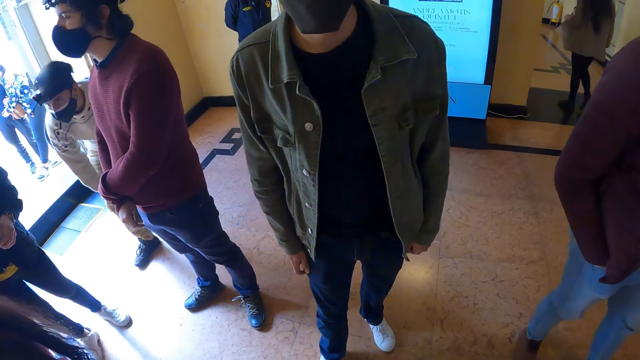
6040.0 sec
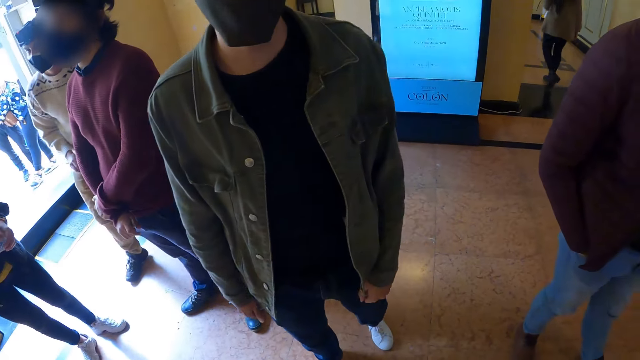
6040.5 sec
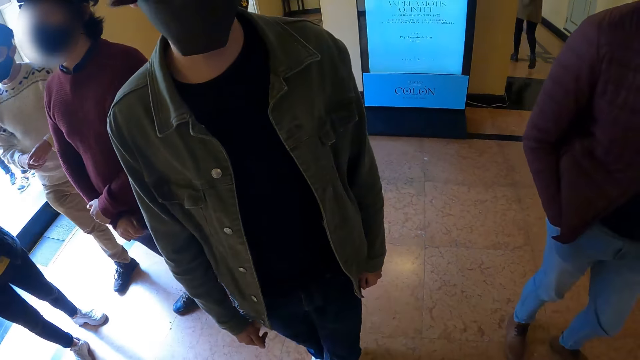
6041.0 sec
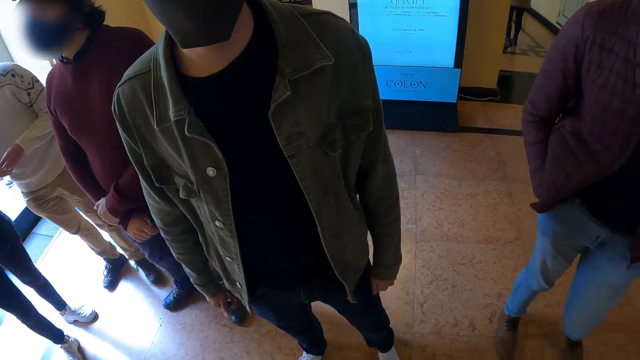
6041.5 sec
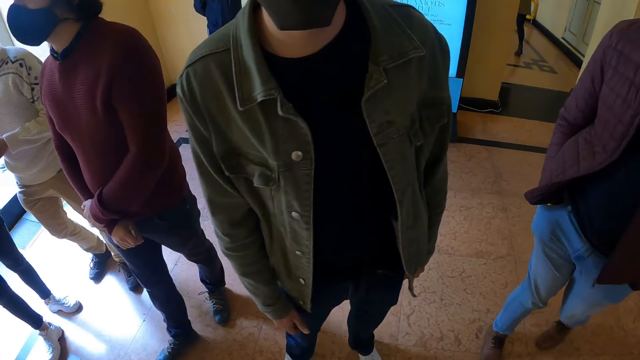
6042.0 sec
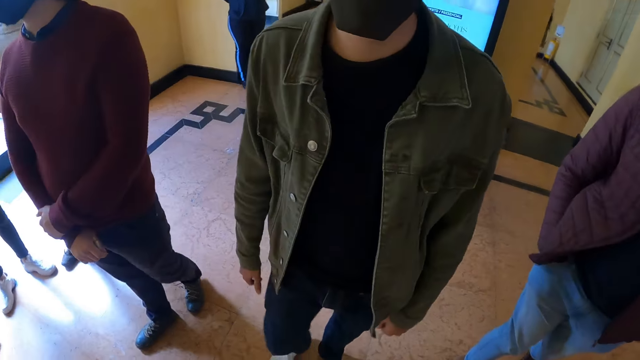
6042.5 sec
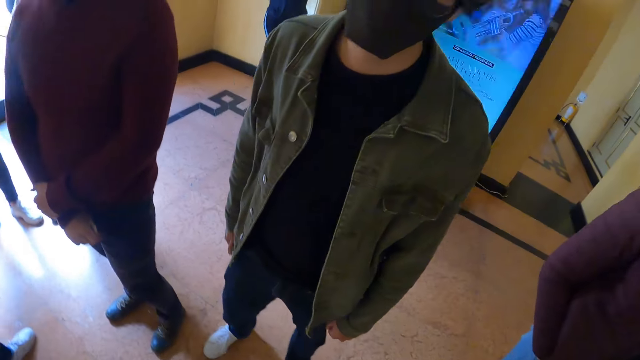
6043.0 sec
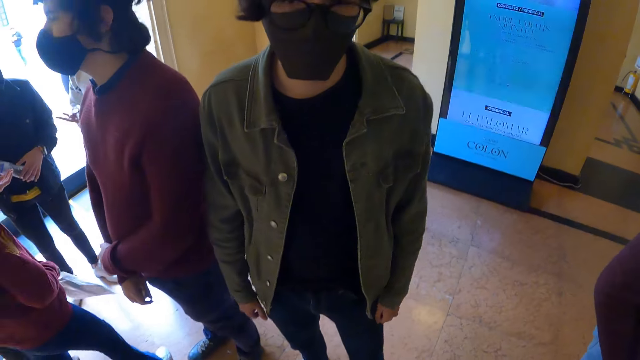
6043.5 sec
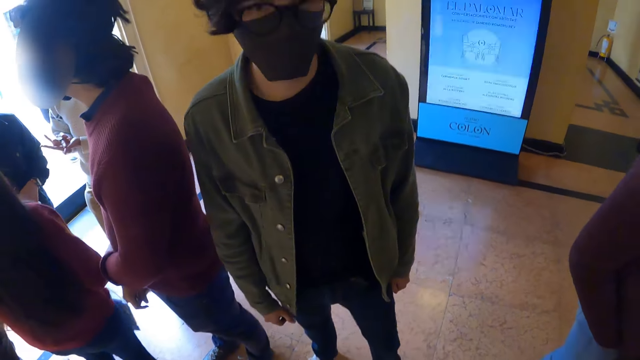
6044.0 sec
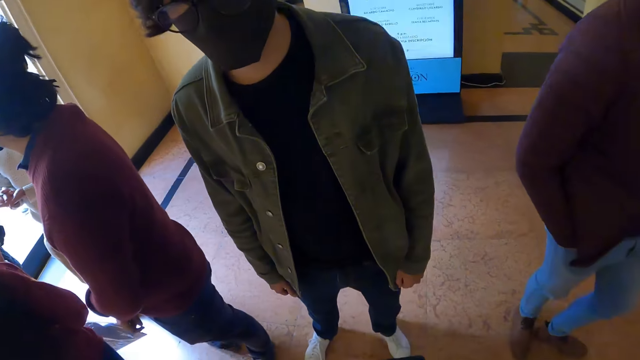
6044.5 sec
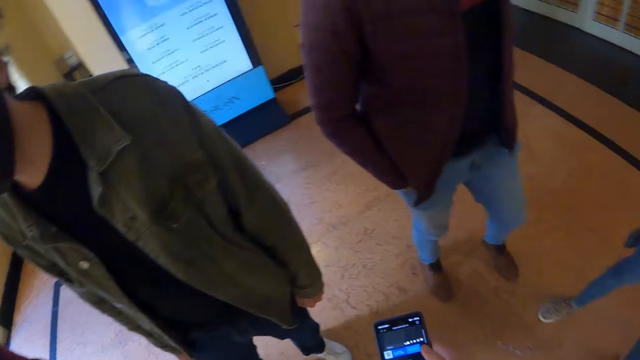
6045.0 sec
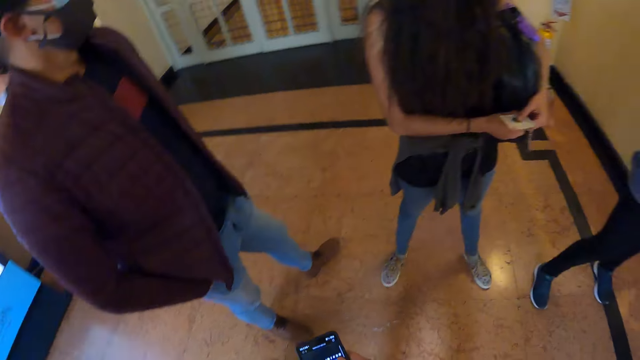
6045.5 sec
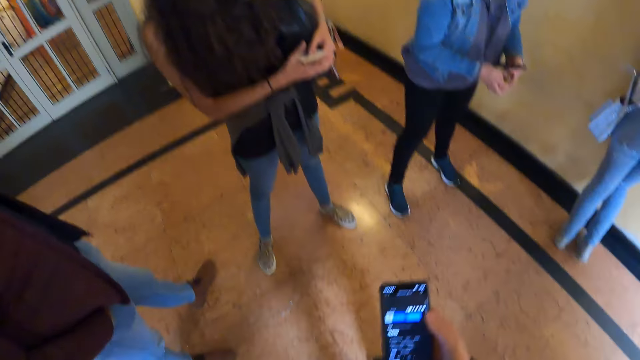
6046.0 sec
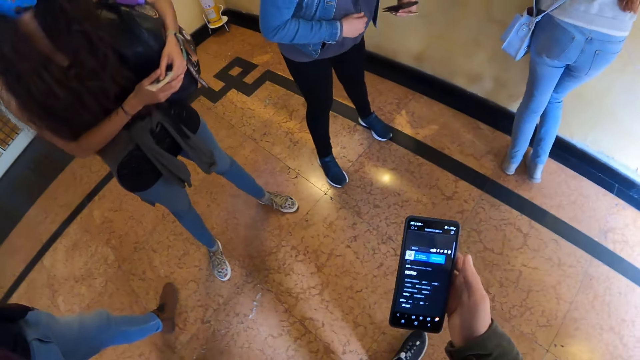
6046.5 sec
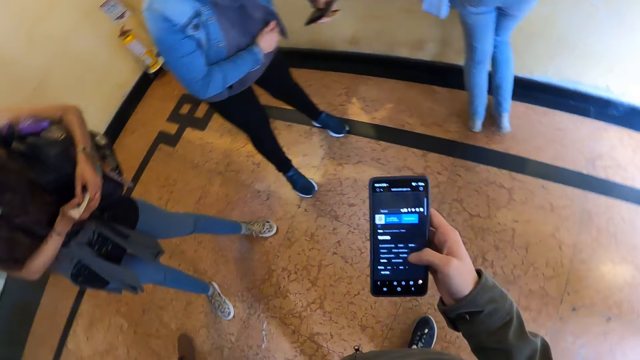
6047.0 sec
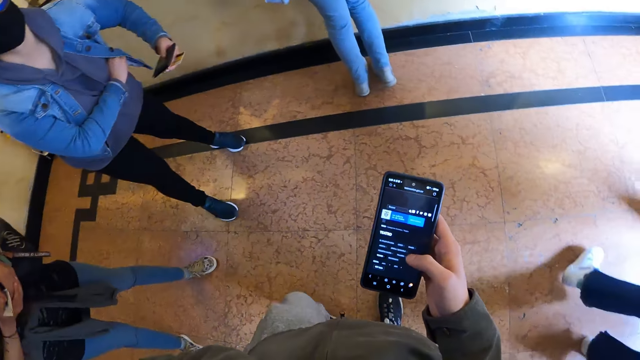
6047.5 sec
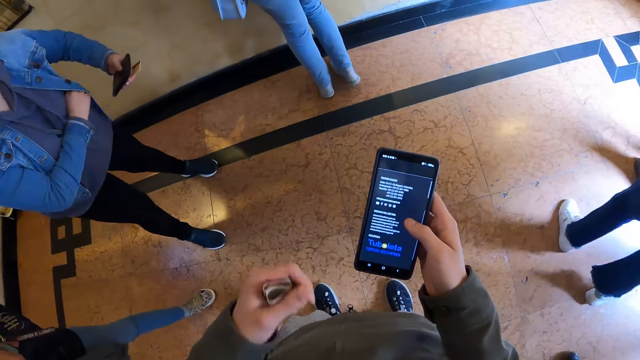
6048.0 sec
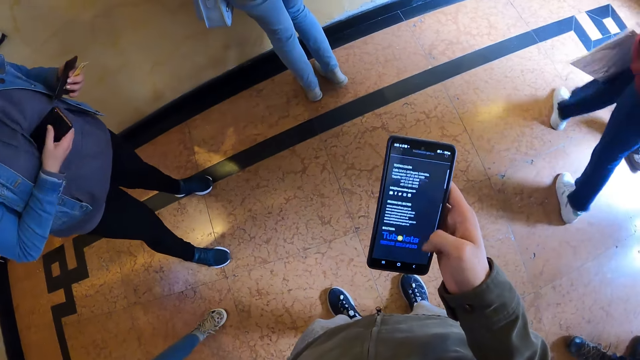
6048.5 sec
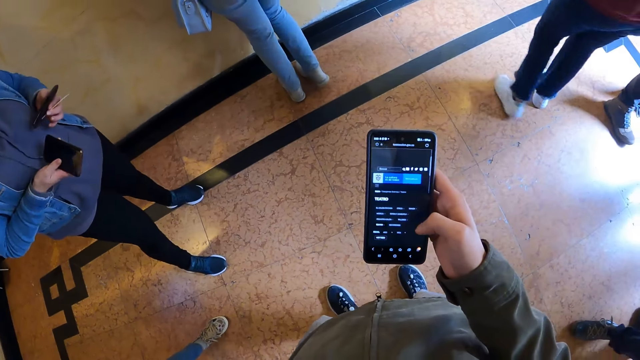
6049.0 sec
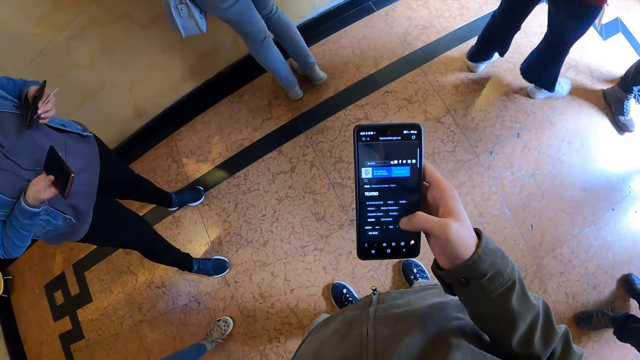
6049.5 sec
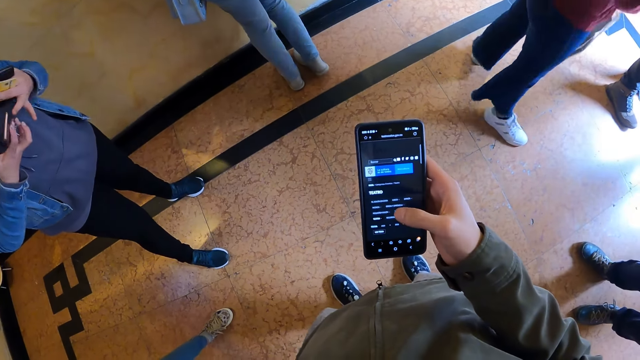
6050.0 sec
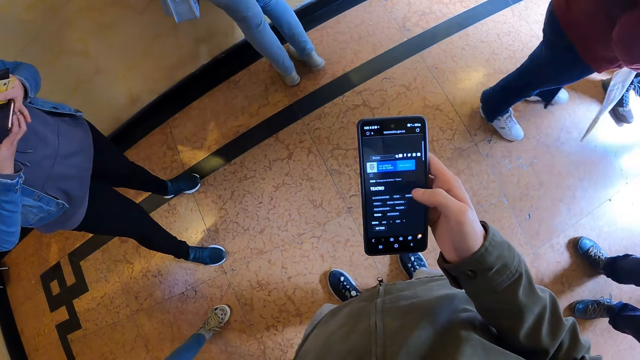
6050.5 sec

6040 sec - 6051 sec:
The camera wearer turns around. They scroll on the phone. They move a hand.

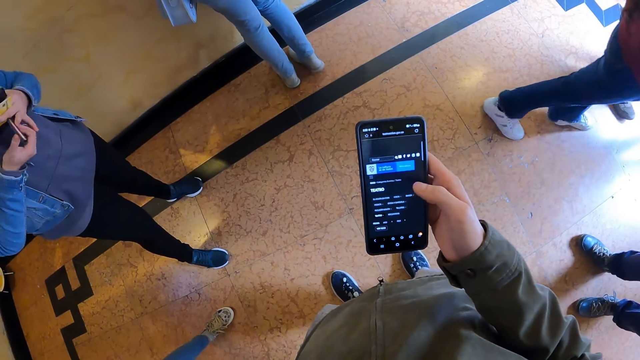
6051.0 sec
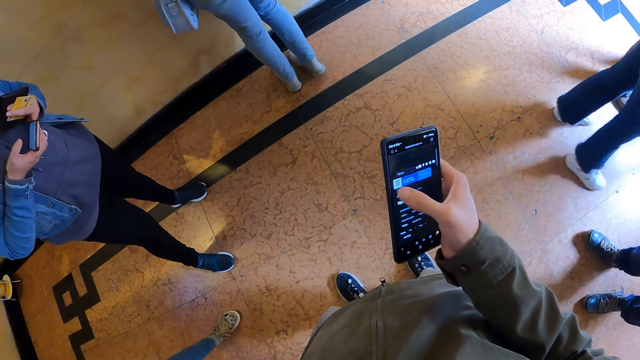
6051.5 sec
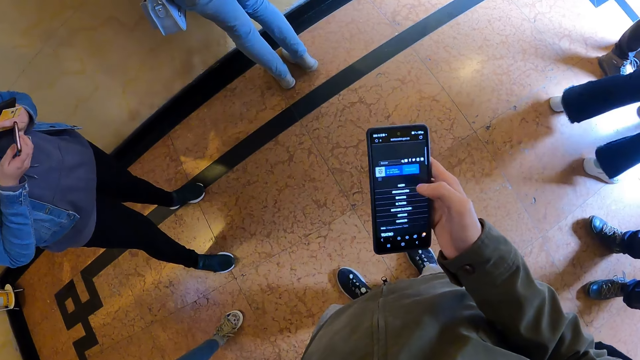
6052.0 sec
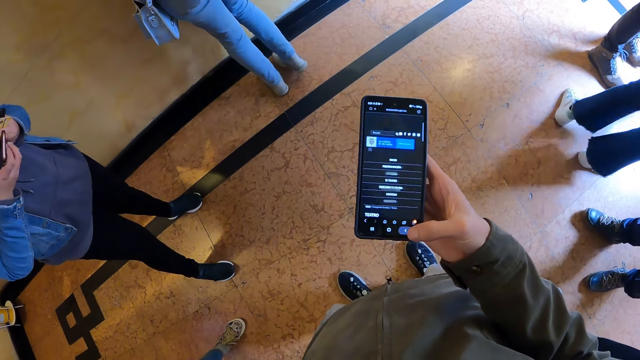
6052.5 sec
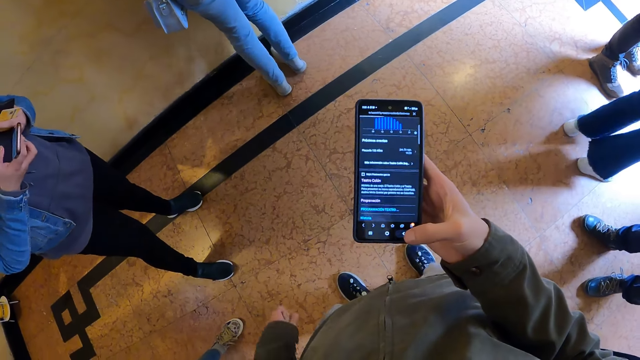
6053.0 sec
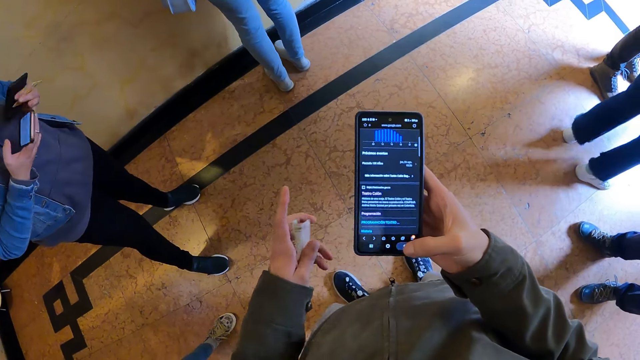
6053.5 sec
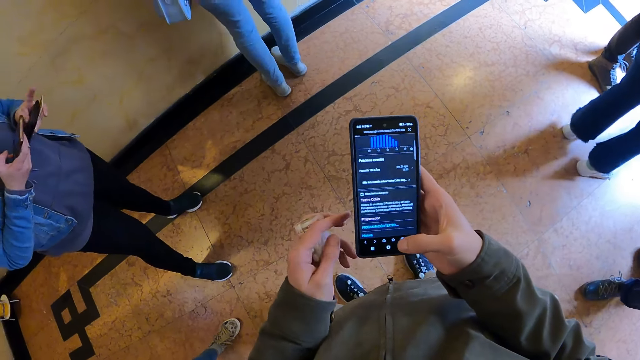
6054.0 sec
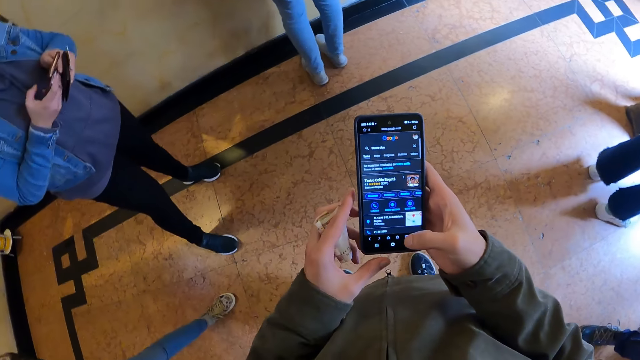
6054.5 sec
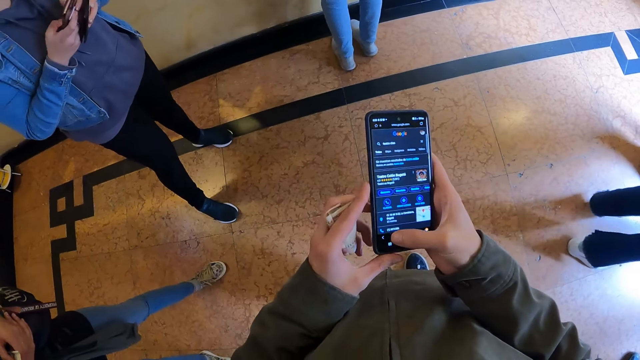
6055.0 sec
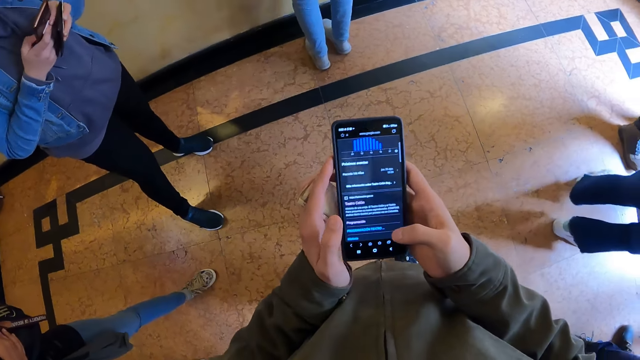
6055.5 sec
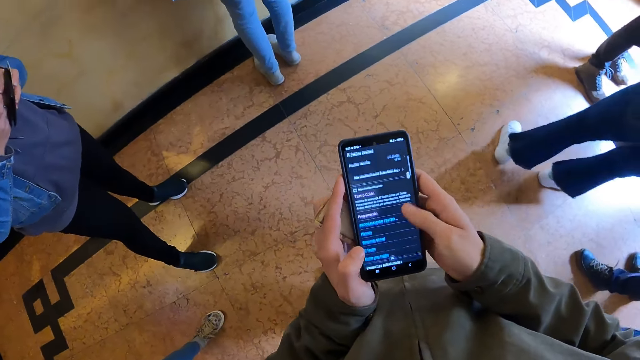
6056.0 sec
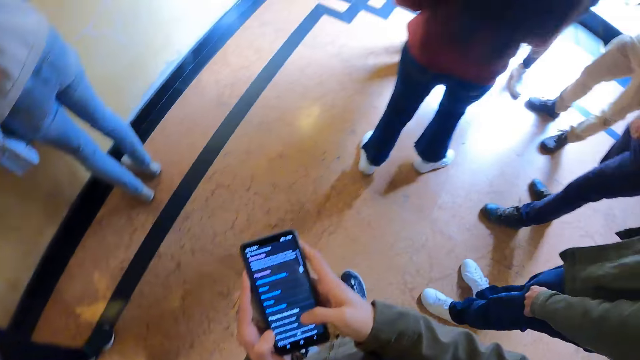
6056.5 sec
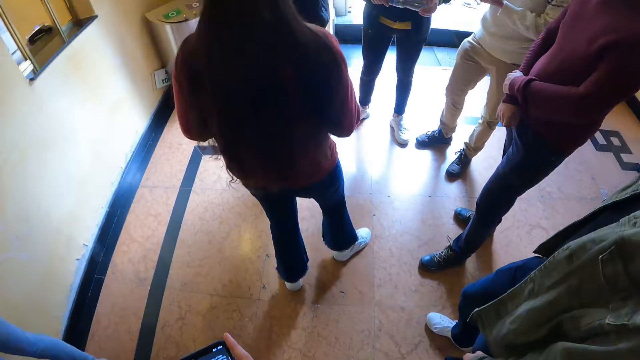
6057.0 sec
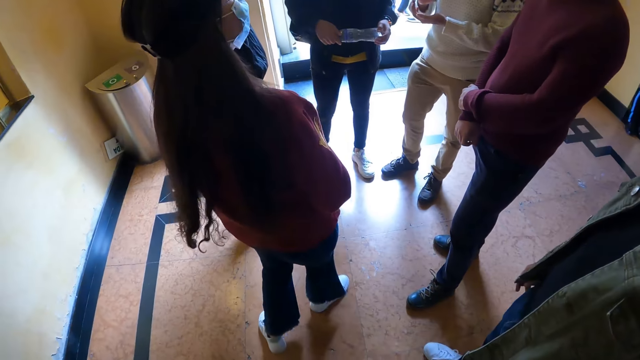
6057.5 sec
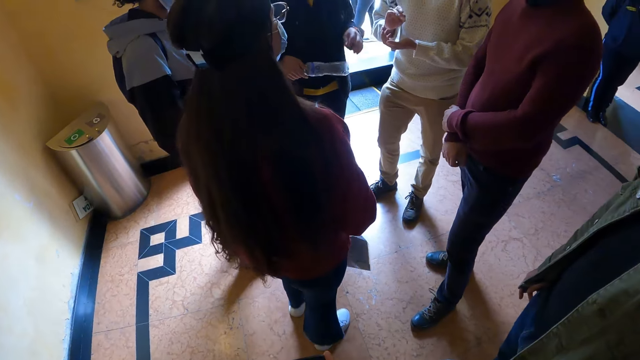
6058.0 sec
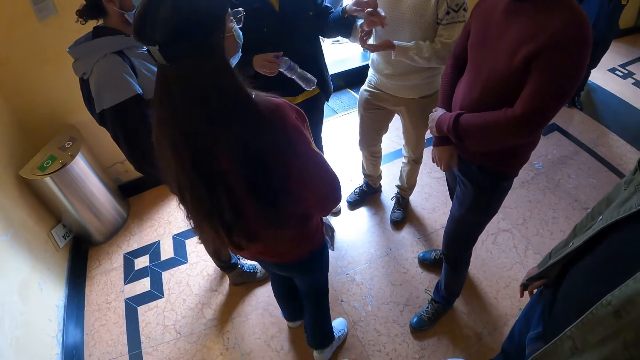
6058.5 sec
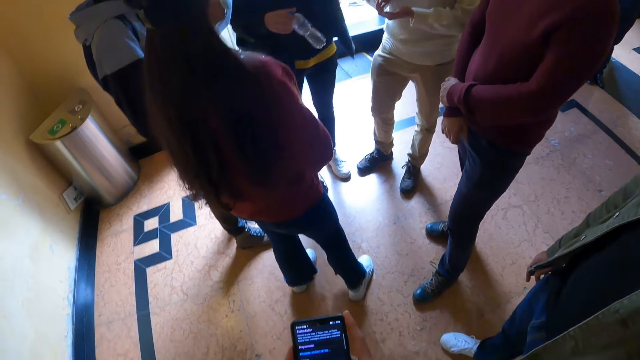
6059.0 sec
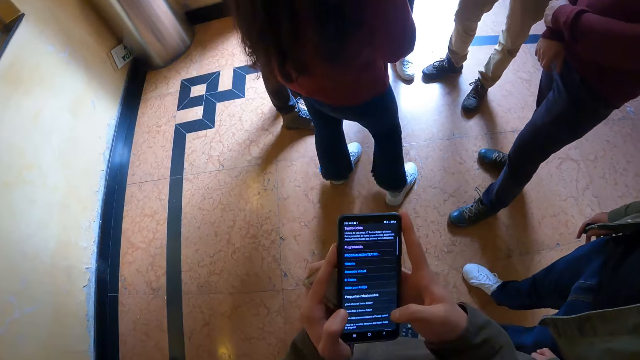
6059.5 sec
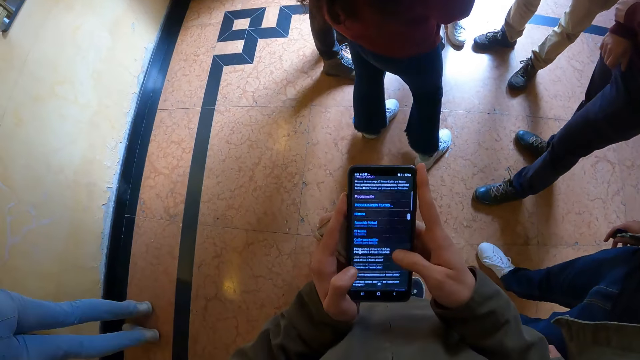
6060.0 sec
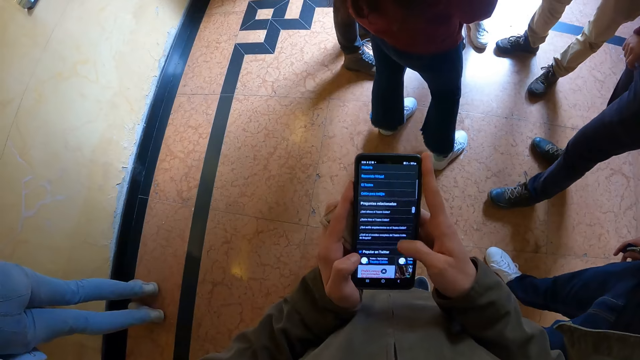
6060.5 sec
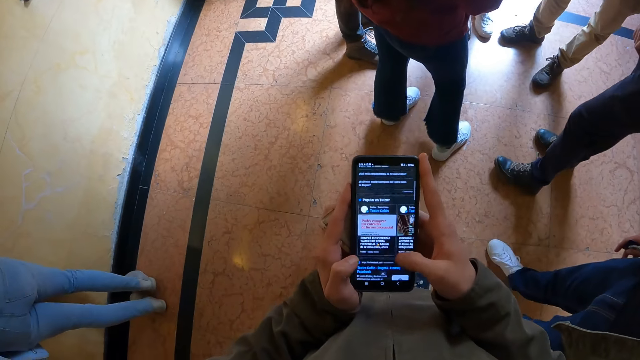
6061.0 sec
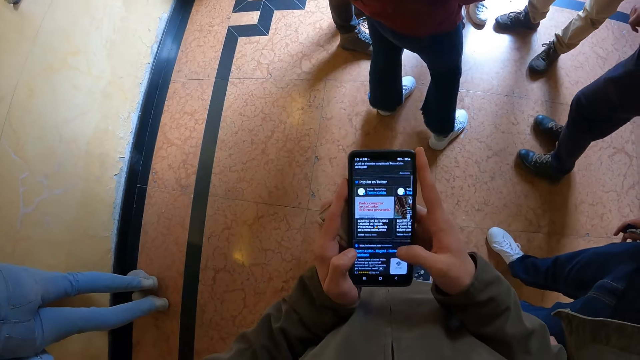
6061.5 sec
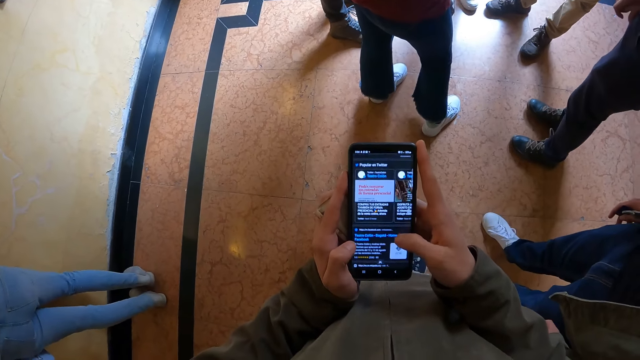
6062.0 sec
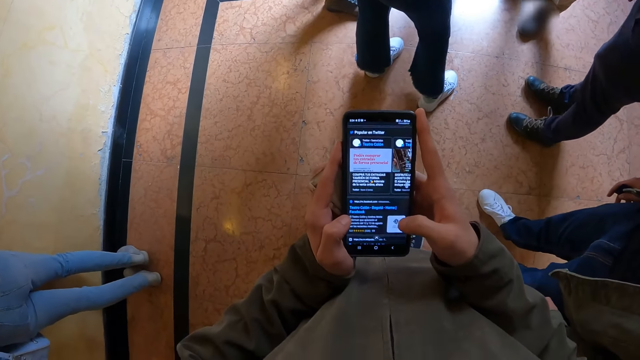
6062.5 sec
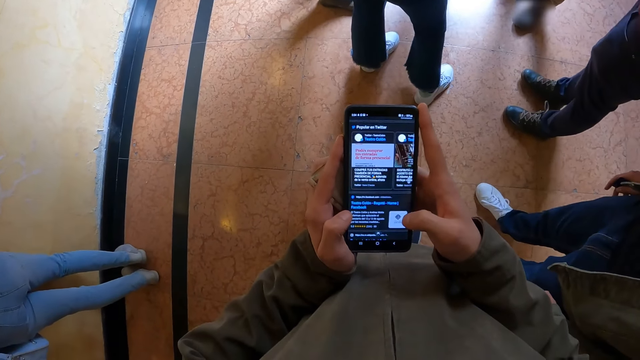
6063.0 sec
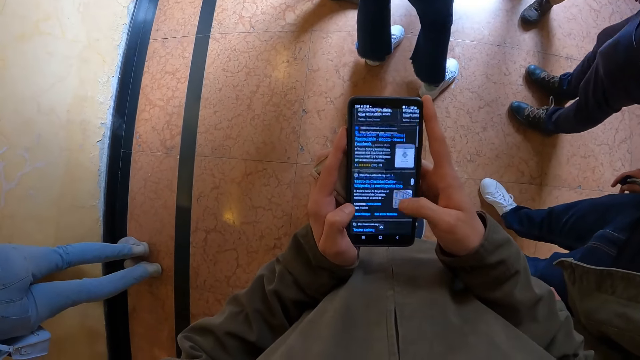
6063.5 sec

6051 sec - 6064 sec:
The camera wearer scrolls on the phone. They lift a hand and hold on the phone. They look around. They scroll on the phone.
